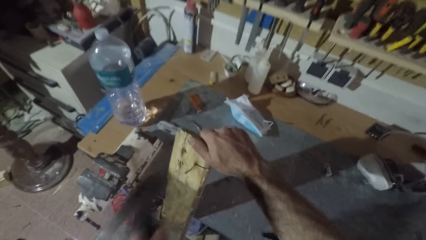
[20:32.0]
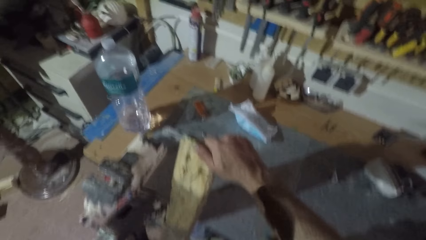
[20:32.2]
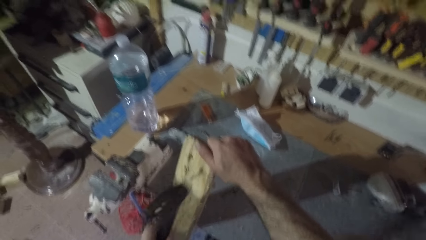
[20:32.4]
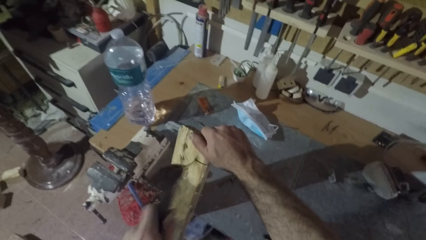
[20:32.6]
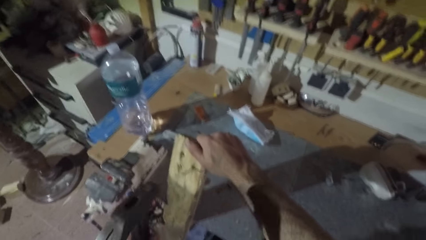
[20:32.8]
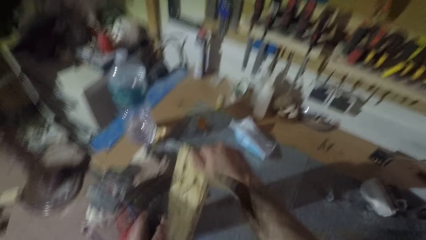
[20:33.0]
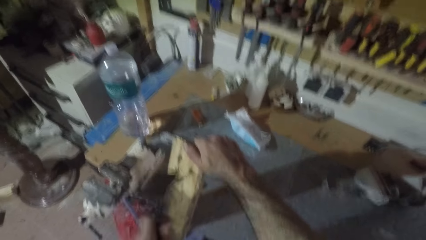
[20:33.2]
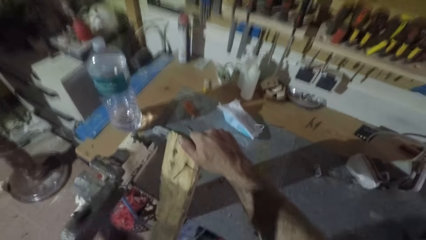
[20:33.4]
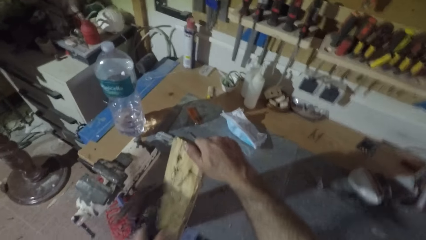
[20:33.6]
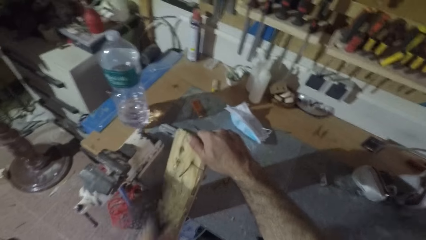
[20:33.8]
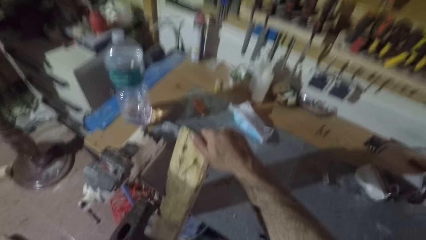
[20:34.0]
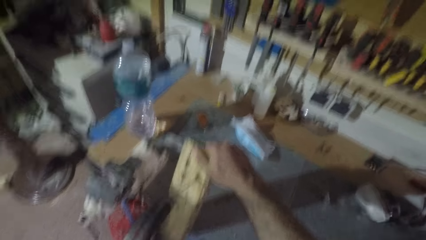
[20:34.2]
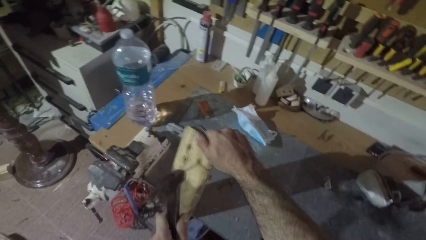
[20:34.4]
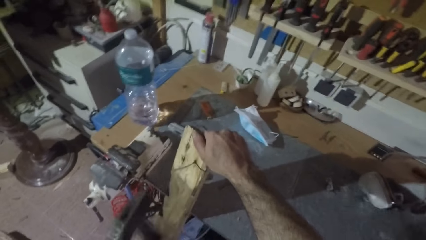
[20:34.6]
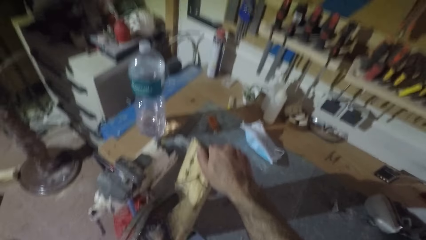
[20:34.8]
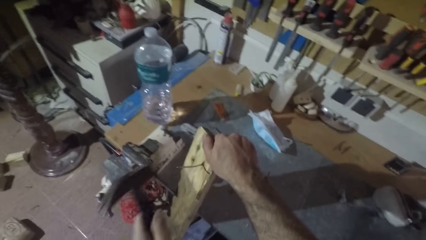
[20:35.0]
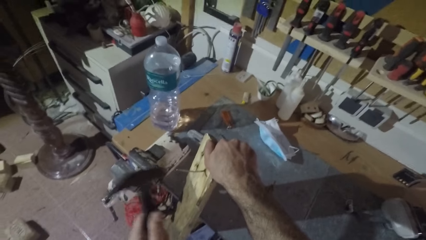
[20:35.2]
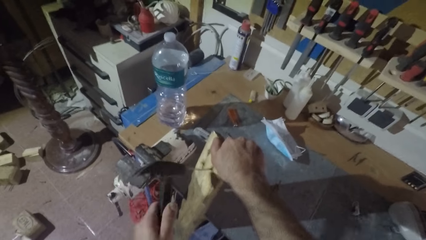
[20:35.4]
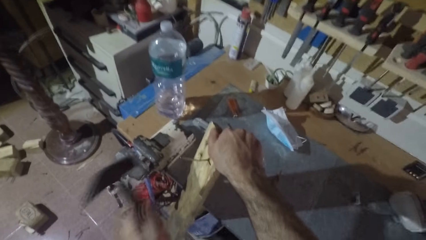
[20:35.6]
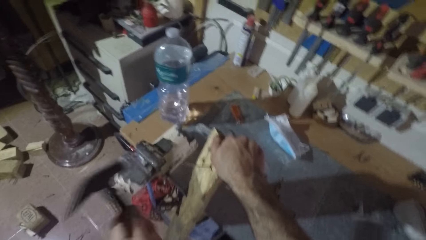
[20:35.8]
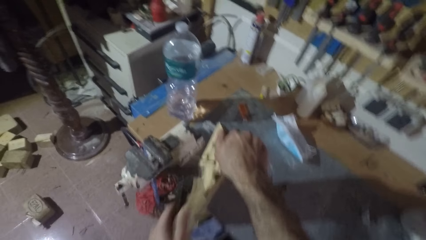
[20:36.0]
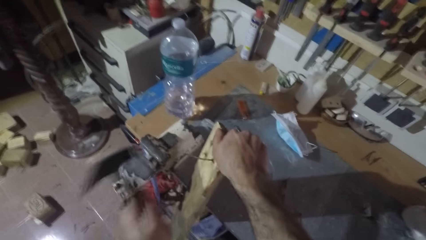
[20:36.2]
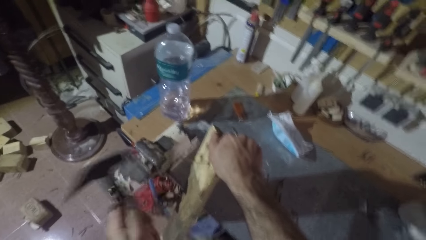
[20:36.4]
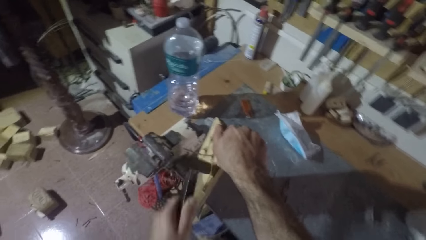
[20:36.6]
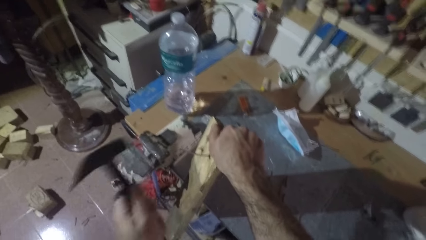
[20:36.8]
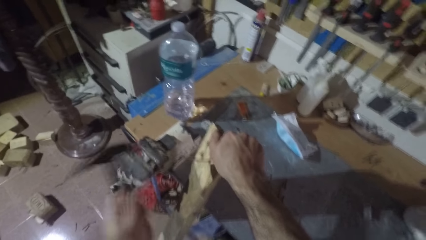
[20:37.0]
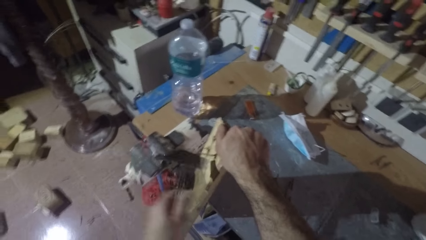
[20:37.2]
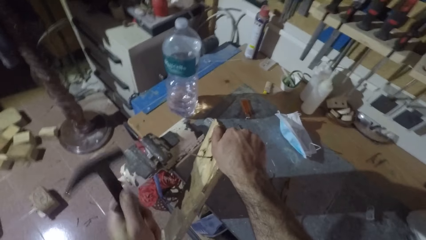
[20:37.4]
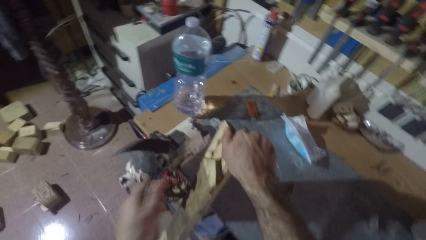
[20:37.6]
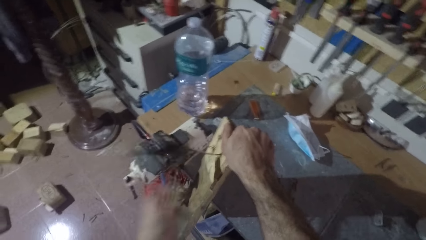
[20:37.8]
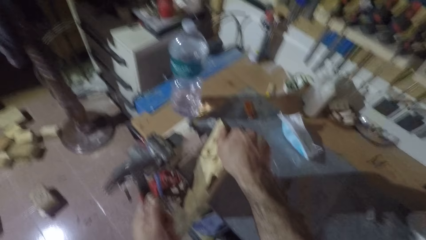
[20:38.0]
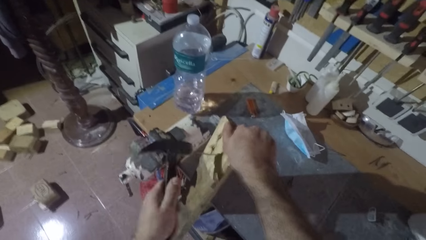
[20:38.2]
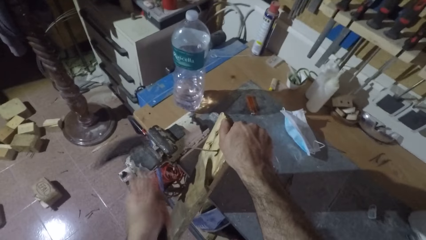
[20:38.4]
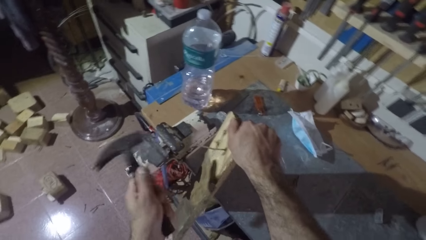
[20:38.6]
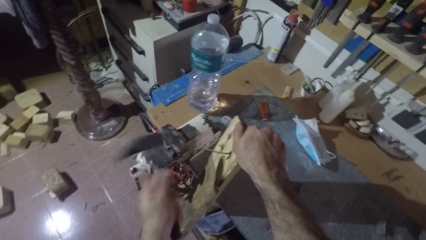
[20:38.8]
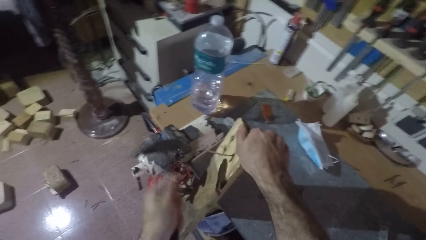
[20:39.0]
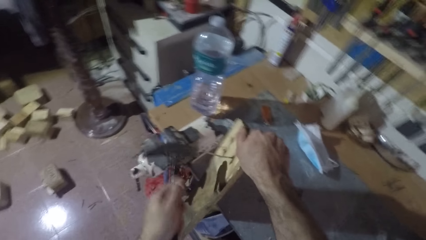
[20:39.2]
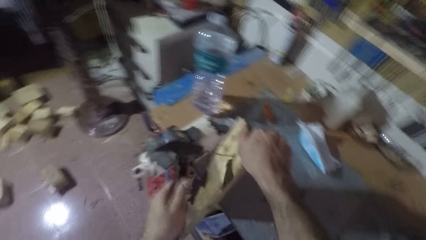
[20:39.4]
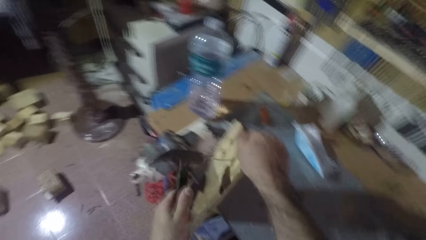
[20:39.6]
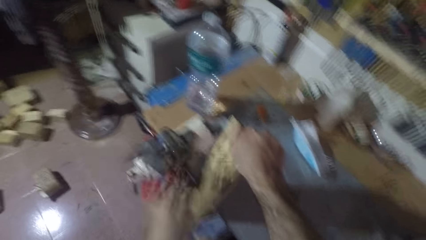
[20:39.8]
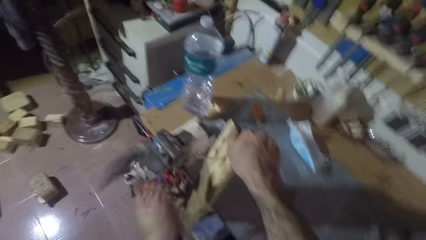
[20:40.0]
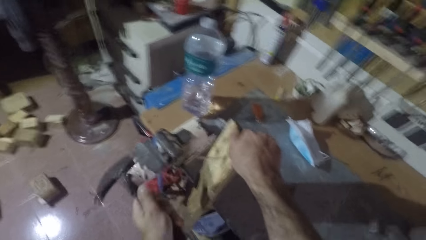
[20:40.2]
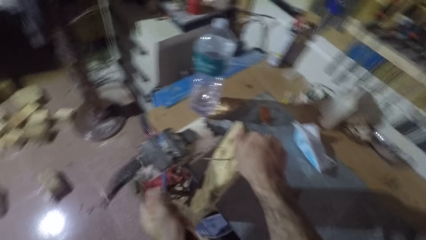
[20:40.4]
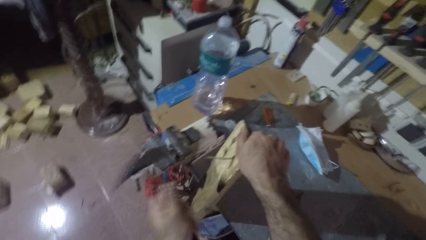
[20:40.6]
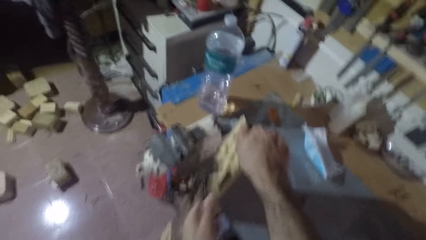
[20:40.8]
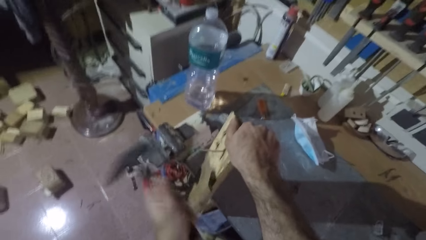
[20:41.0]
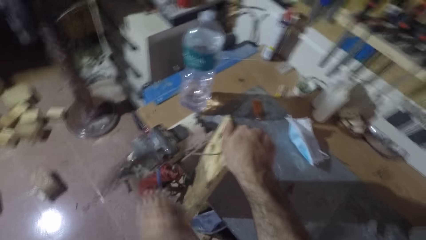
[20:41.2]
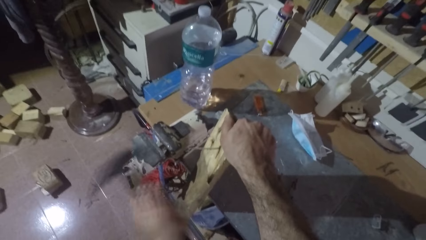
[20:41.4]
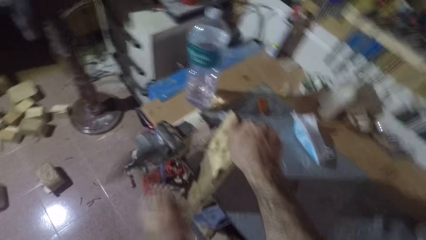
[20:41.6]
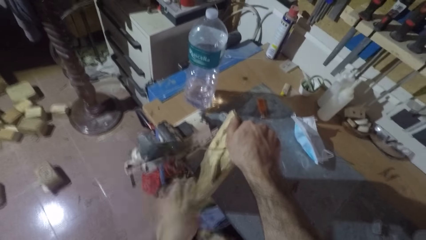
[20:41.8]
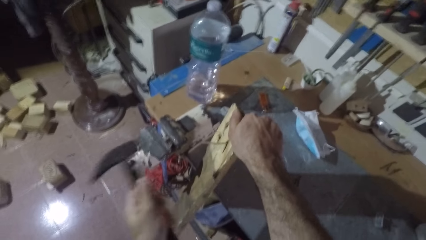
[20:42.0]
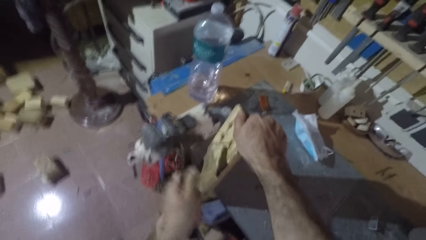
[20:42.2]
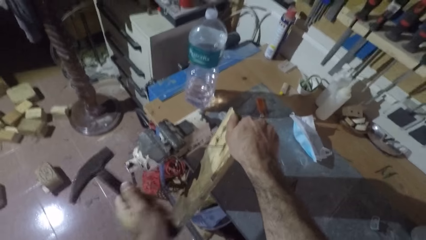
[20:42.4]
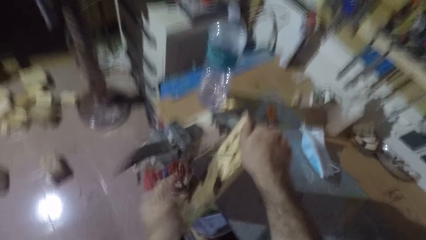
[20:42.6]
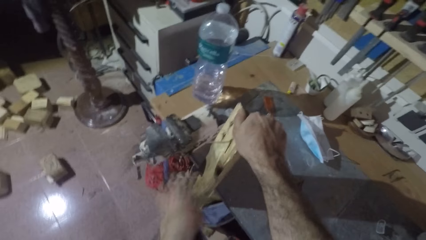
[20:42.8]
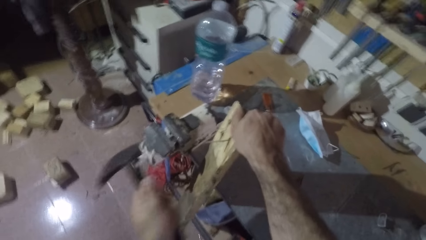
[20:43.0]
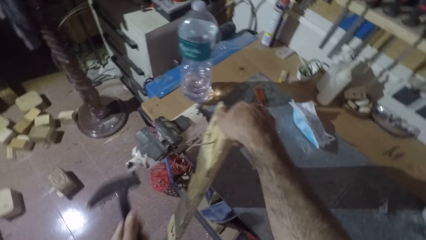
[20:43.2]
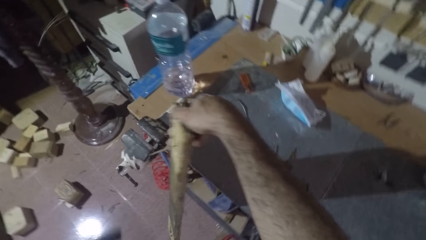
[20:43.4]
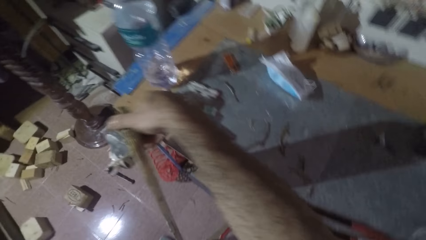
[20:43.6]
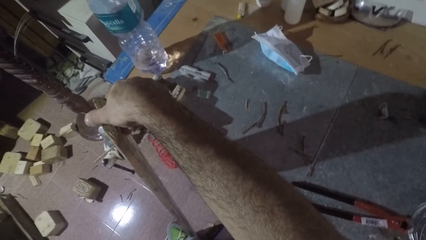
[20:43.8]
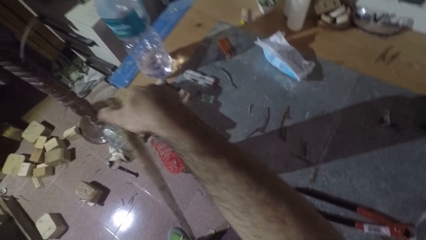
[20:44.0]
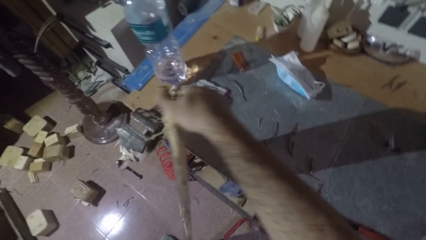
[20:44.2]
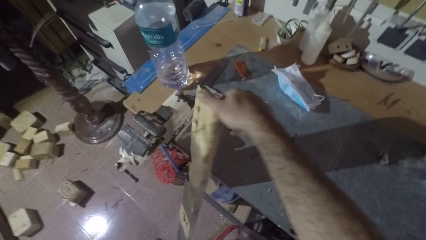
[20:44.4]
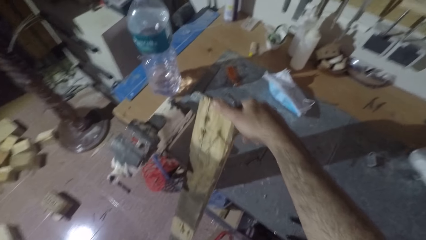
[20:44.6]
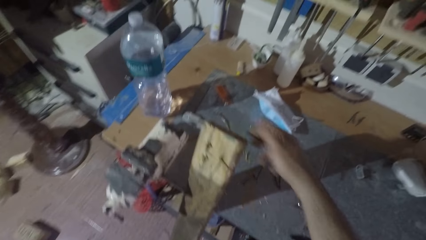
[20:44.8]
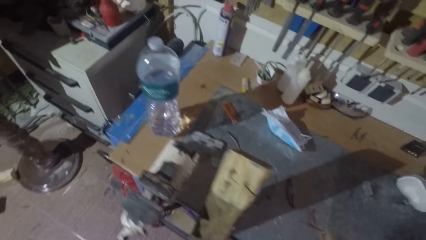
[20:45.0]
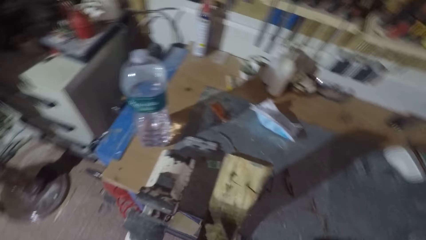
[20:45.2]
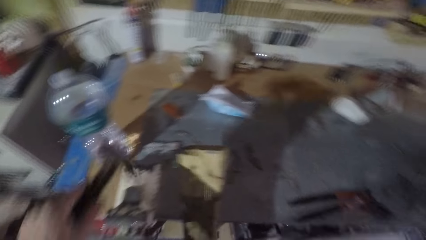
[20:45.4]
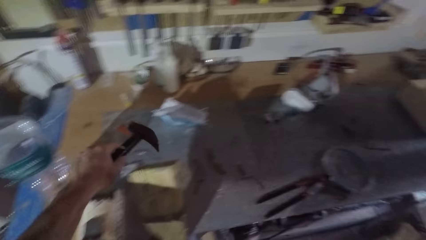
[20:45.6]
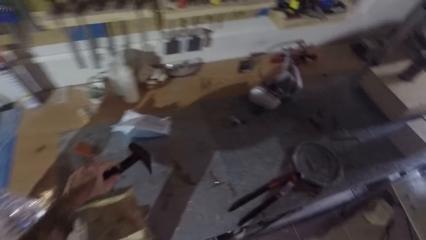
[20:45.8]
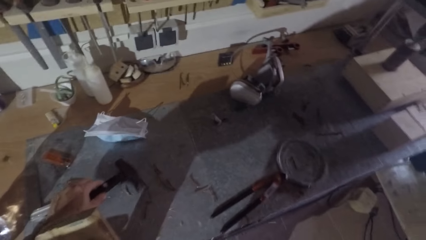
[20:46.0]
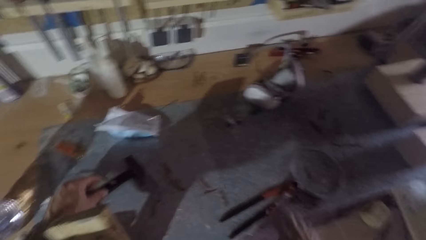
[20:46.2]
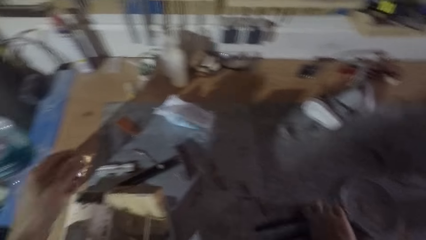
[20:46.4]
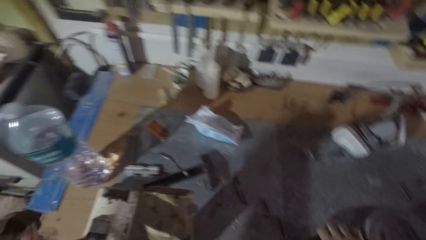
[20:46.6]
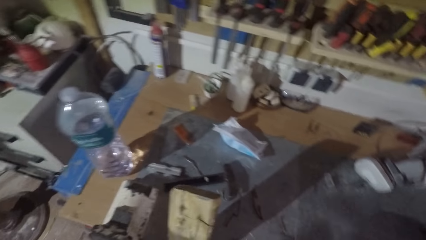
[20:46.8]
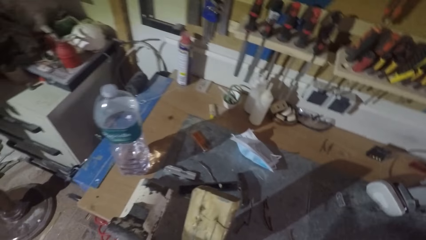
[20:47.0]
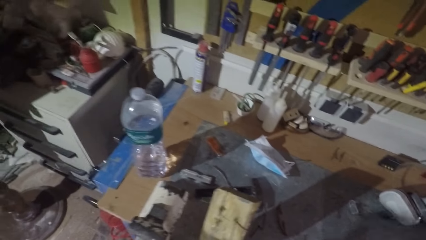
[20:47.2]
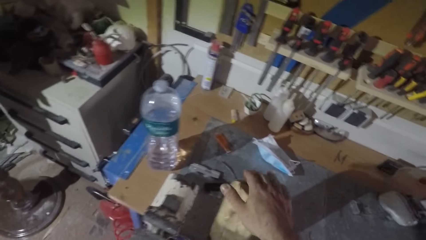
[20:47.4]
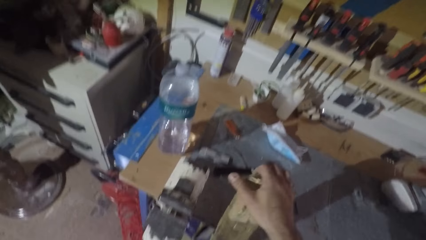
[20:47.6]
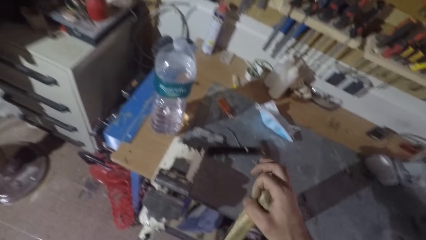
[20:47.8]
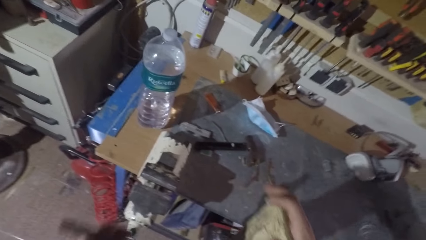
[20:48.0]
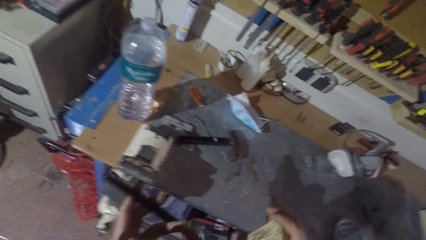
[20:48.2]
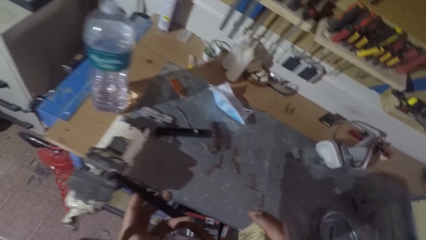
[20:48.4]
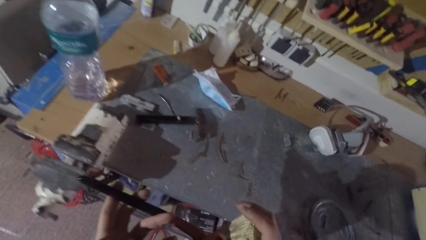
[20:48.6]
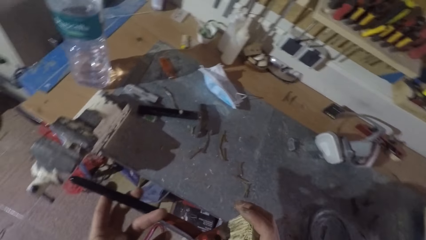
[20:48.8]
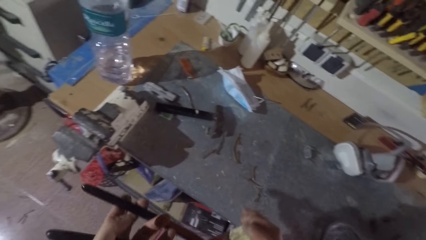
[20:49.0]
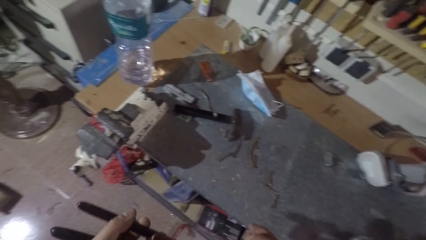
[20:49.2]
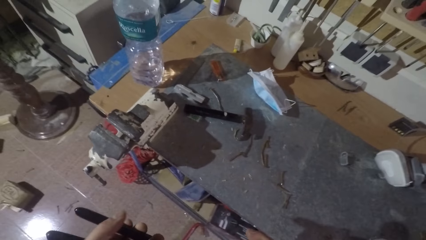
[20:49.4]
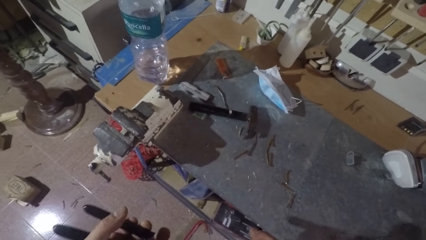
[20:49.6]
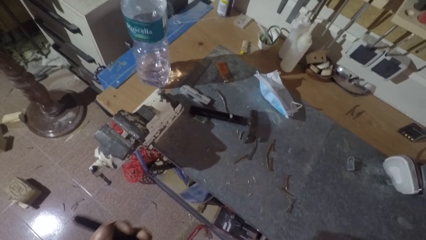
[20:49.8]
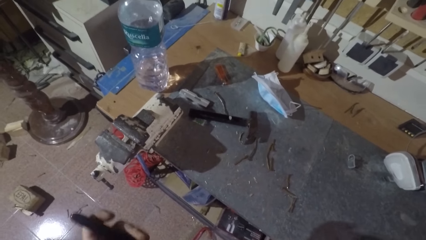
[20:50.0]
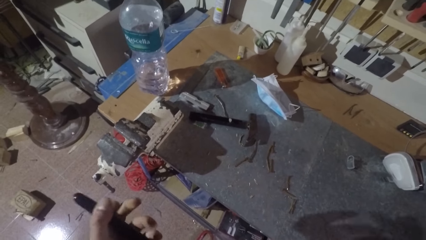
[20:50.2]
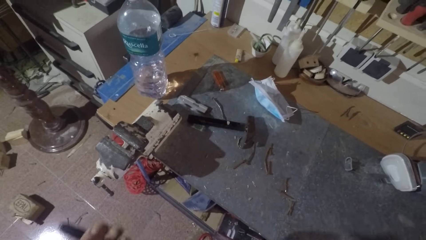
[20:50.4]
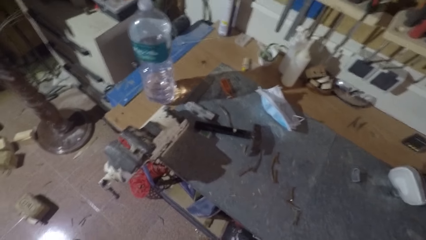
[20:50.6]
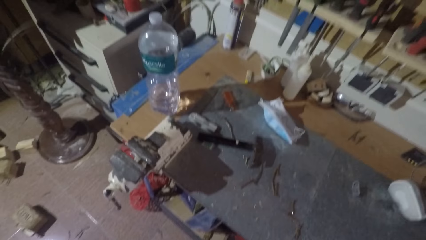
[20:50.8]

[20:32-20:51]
The camera wearer hits a nail on the rectangular wood or lumber with the hammer. He looks at the lumber, stops hitting the nail. He leans the lumber against the table. He drops the hammer on the shelf. He picks up a pincer on the shelf. He holds the rectangular wood with his right hand. He removes the nail from the rectangular wood with the pincer.
